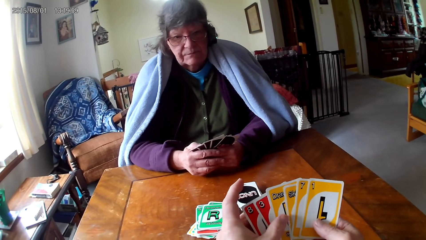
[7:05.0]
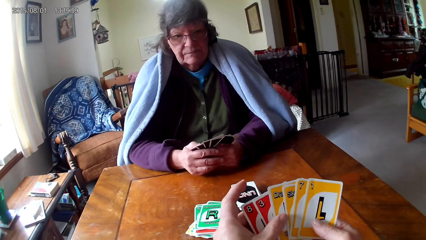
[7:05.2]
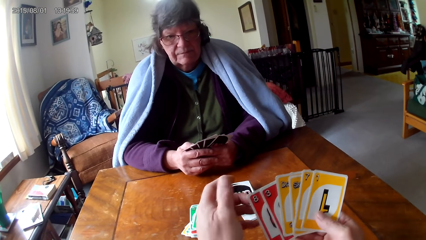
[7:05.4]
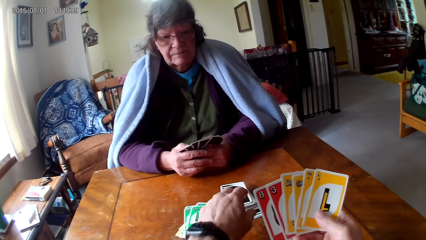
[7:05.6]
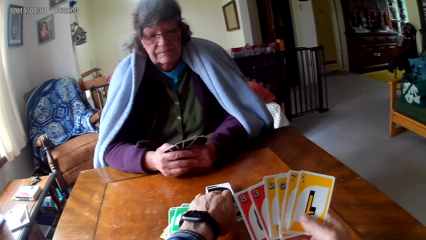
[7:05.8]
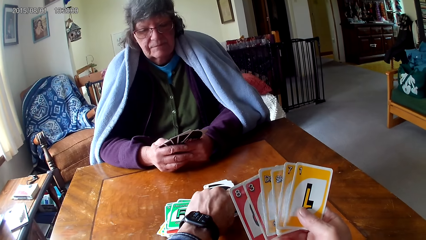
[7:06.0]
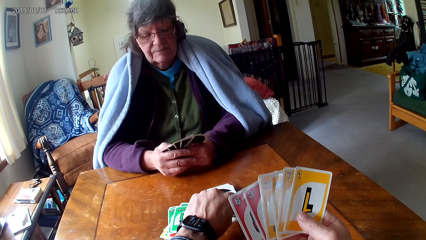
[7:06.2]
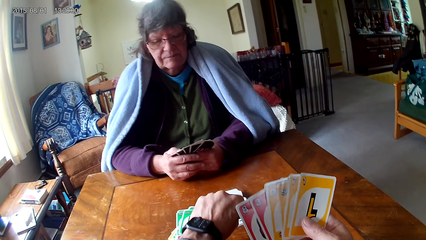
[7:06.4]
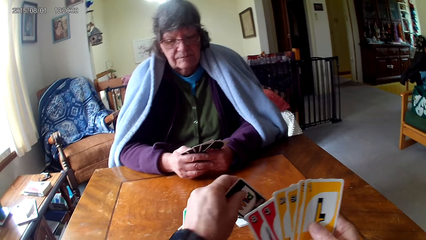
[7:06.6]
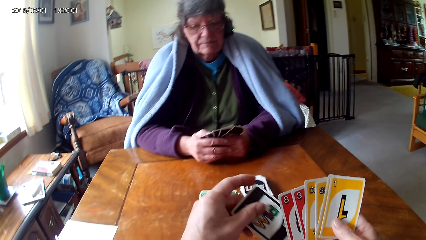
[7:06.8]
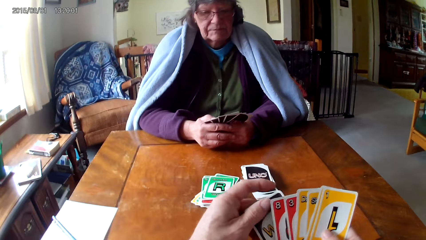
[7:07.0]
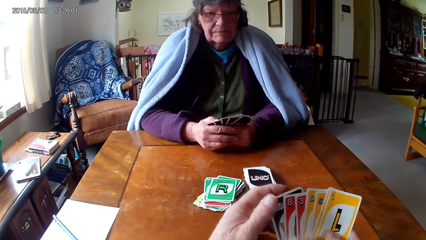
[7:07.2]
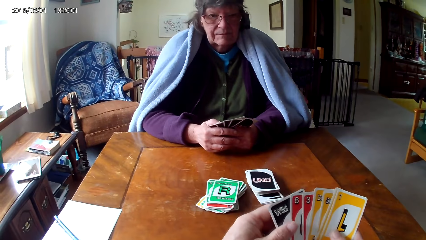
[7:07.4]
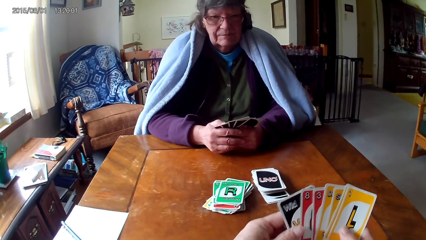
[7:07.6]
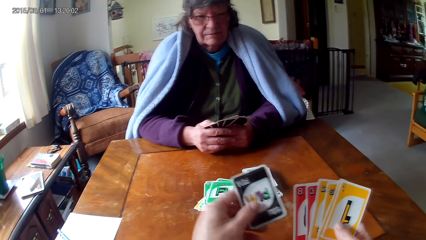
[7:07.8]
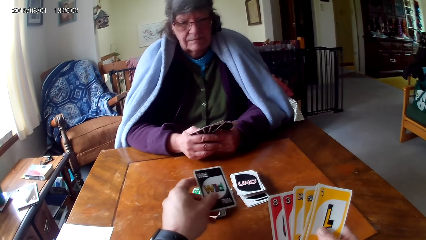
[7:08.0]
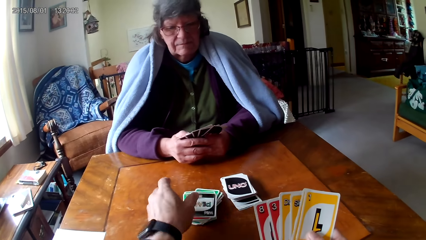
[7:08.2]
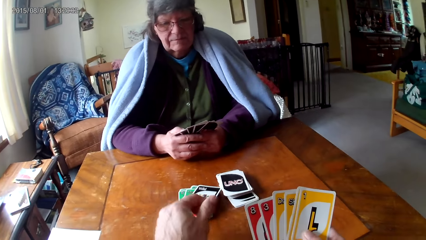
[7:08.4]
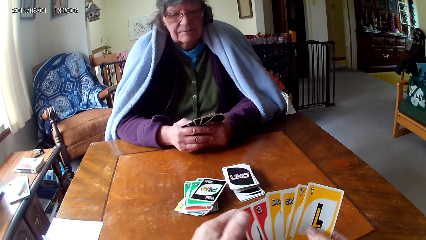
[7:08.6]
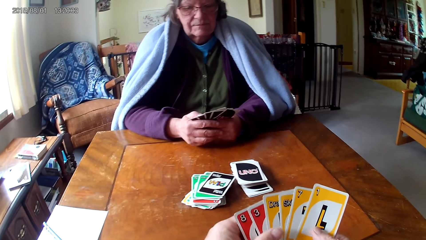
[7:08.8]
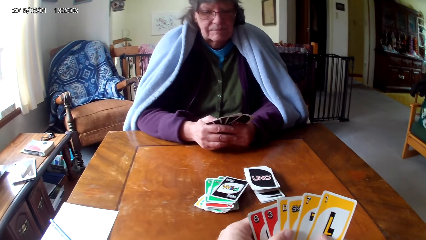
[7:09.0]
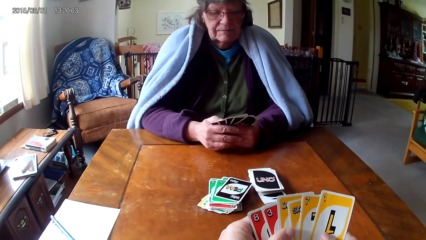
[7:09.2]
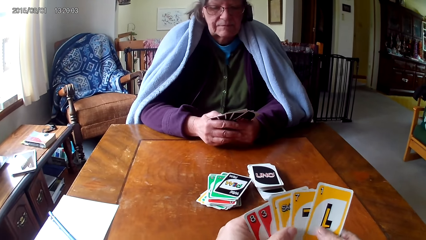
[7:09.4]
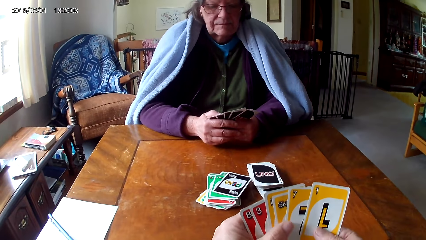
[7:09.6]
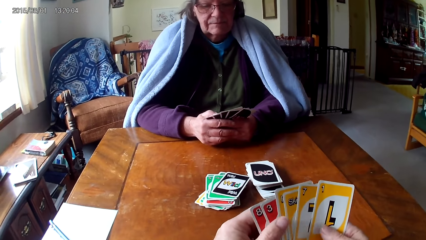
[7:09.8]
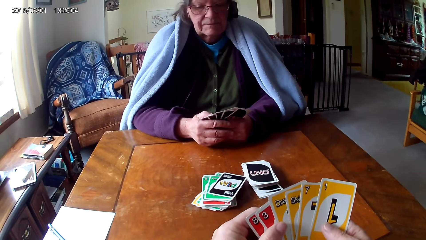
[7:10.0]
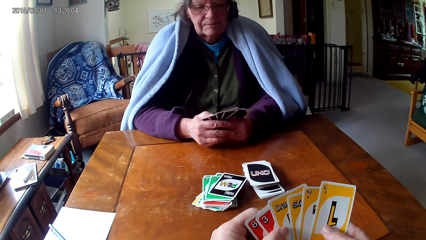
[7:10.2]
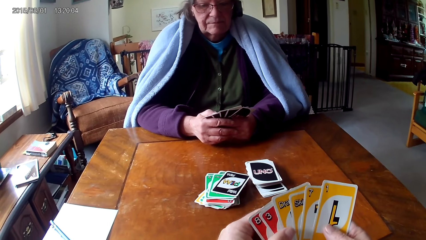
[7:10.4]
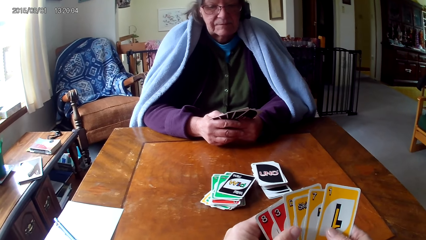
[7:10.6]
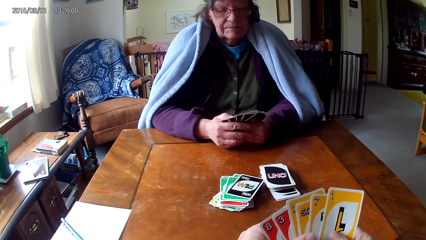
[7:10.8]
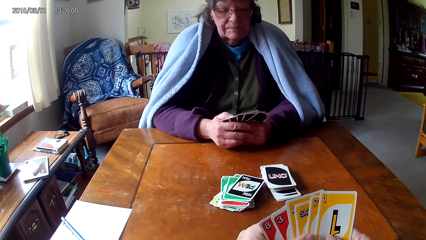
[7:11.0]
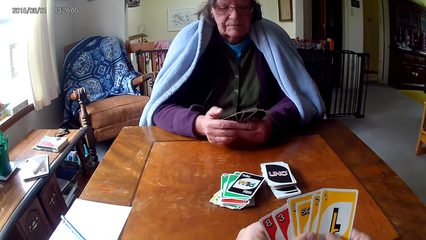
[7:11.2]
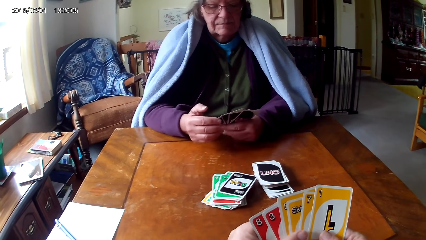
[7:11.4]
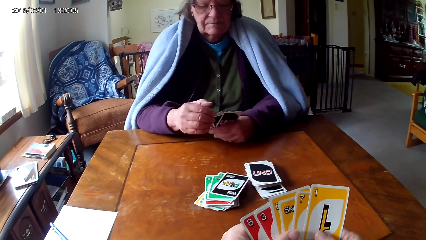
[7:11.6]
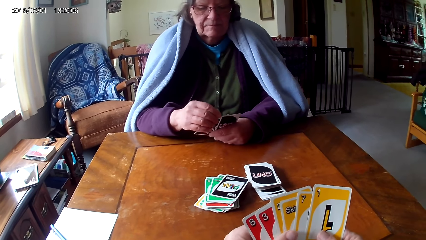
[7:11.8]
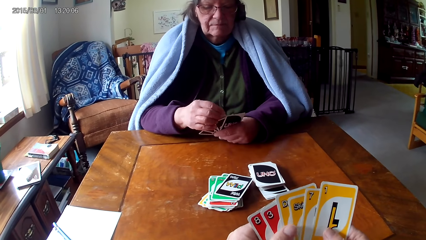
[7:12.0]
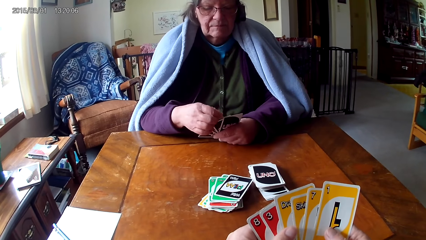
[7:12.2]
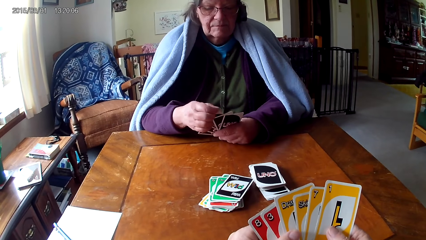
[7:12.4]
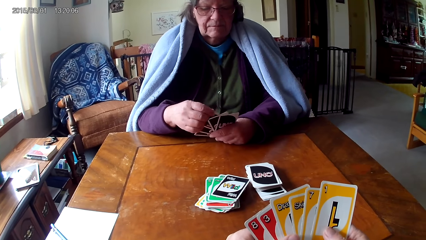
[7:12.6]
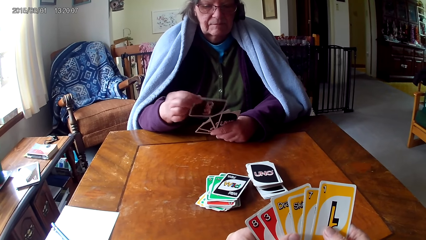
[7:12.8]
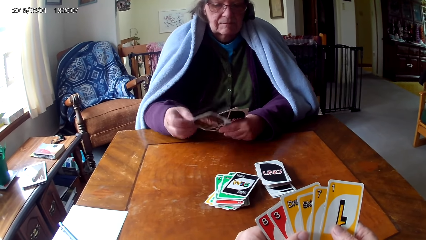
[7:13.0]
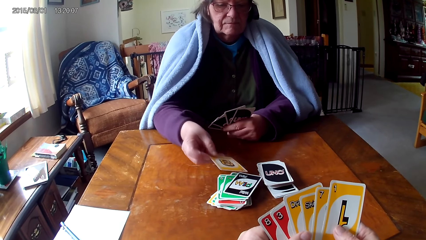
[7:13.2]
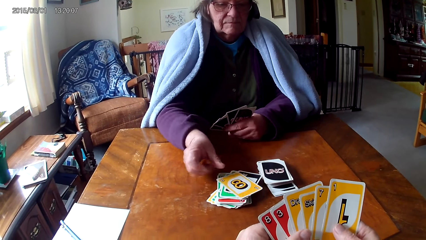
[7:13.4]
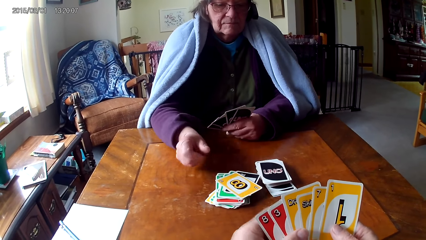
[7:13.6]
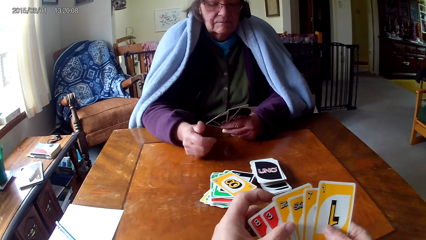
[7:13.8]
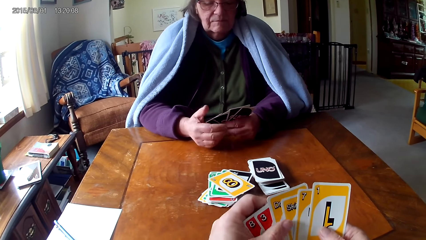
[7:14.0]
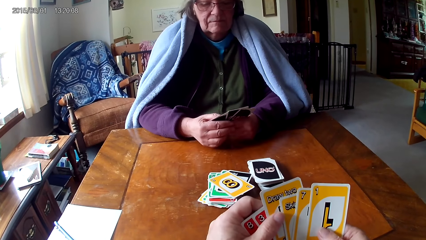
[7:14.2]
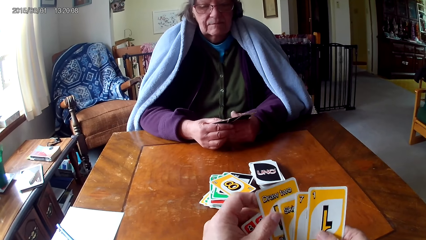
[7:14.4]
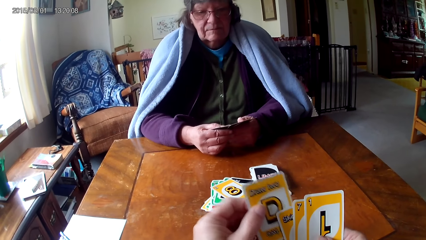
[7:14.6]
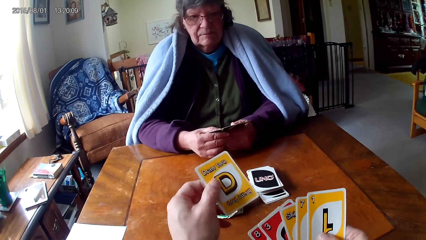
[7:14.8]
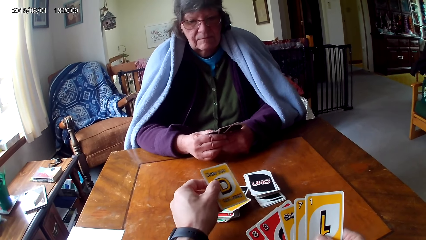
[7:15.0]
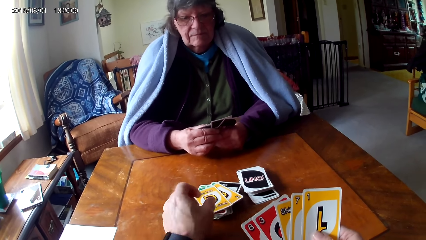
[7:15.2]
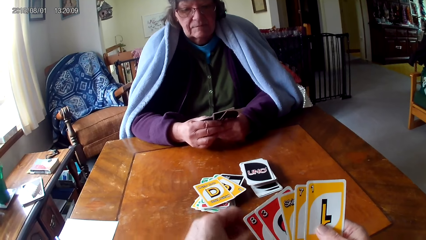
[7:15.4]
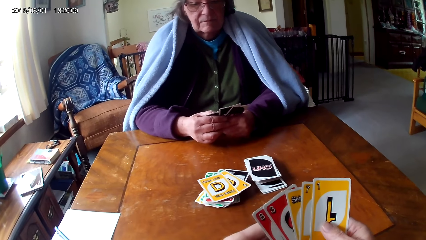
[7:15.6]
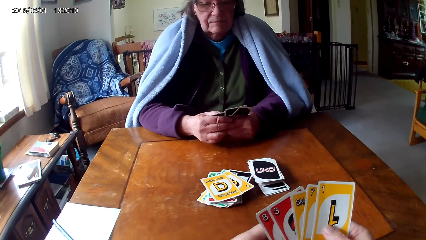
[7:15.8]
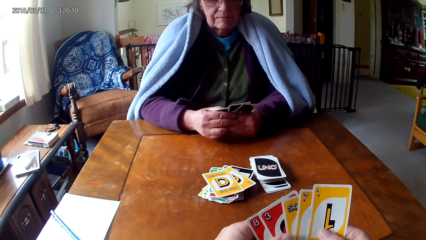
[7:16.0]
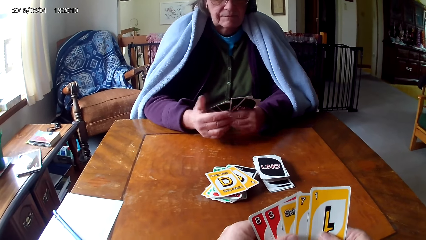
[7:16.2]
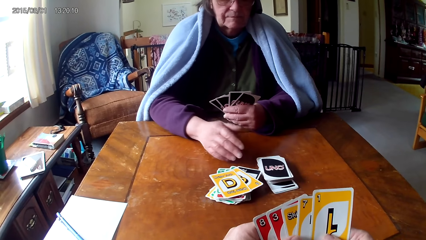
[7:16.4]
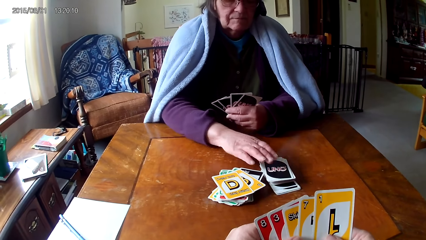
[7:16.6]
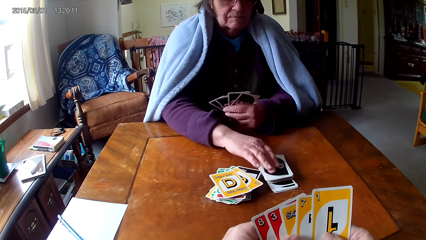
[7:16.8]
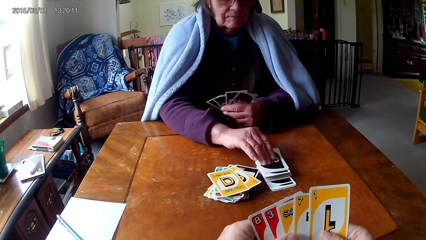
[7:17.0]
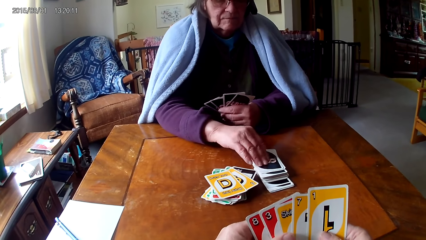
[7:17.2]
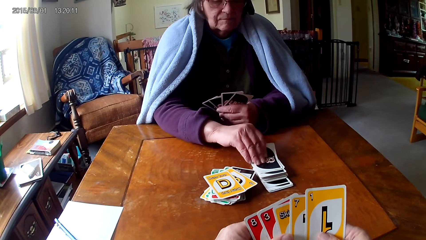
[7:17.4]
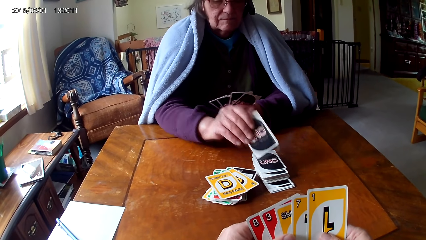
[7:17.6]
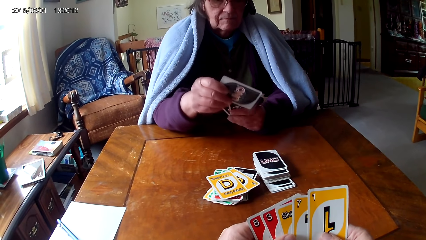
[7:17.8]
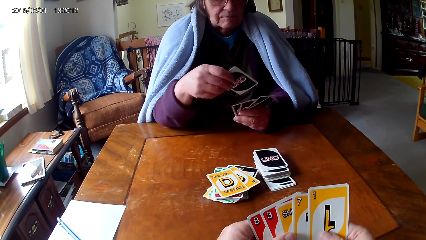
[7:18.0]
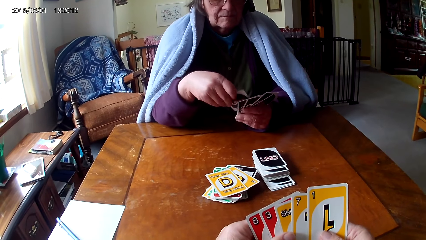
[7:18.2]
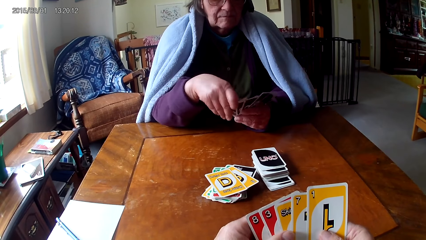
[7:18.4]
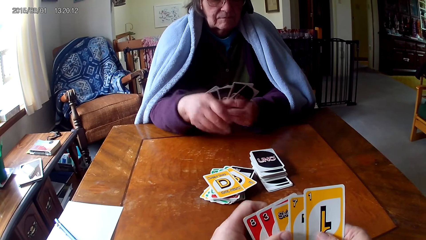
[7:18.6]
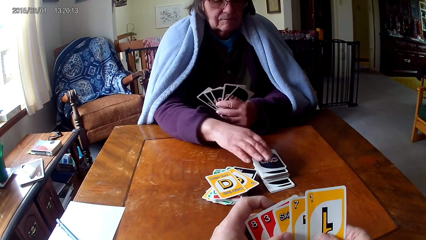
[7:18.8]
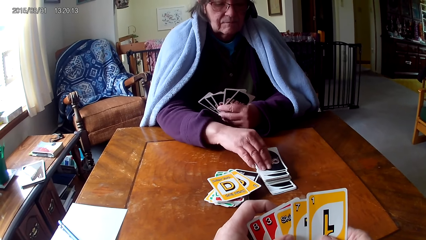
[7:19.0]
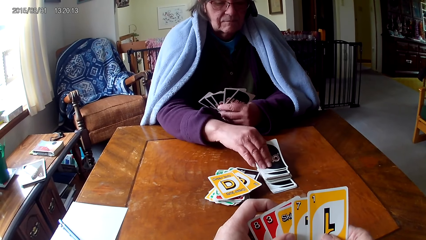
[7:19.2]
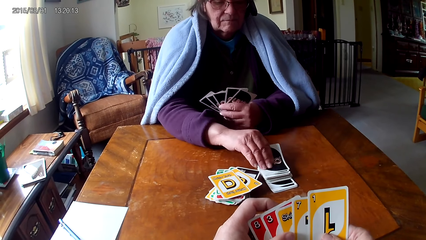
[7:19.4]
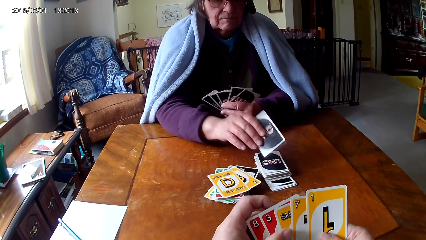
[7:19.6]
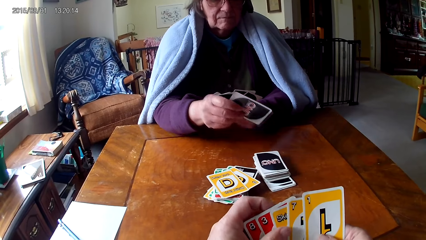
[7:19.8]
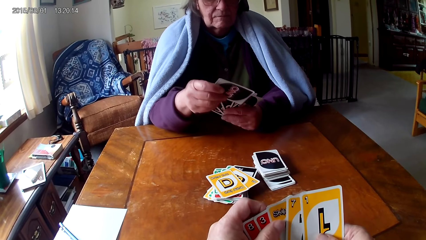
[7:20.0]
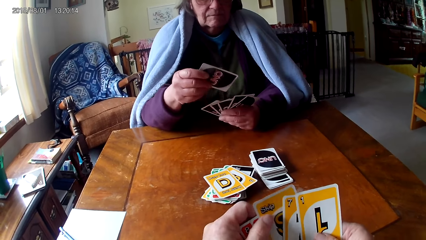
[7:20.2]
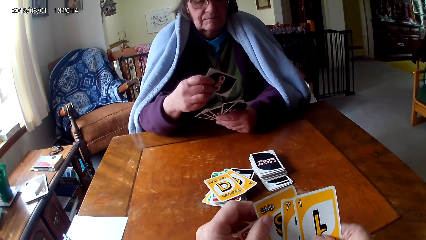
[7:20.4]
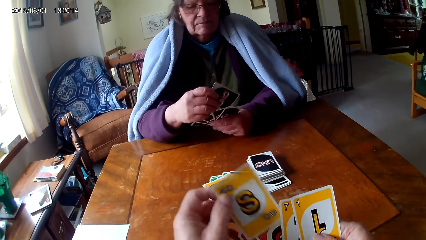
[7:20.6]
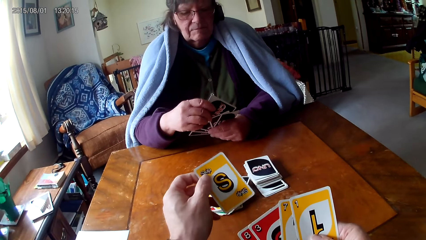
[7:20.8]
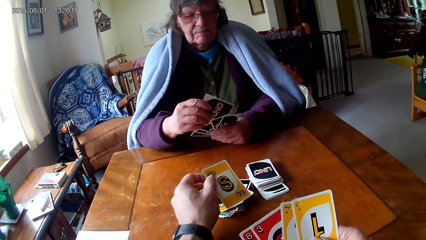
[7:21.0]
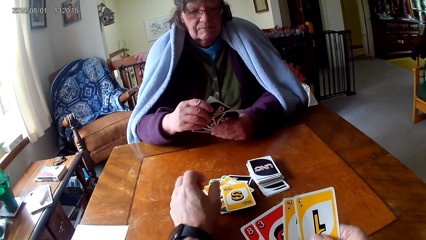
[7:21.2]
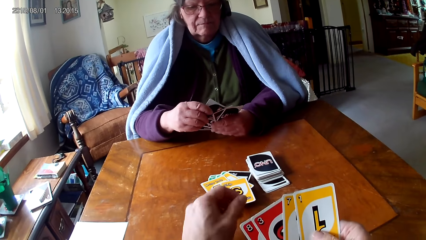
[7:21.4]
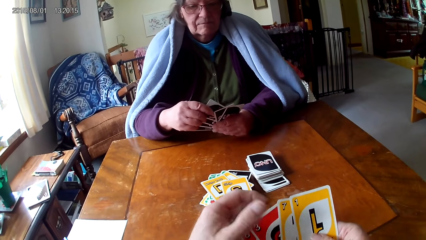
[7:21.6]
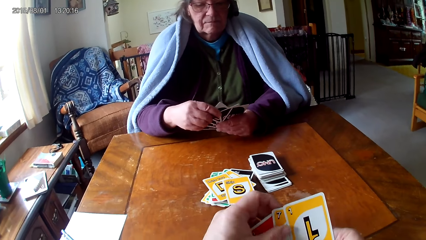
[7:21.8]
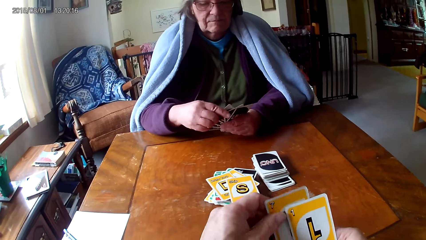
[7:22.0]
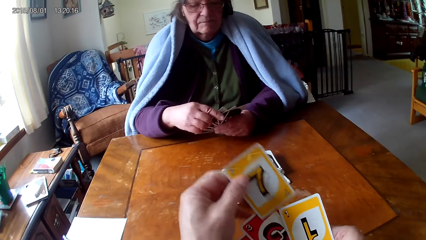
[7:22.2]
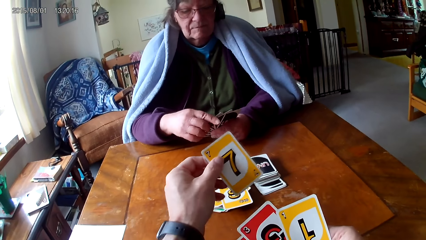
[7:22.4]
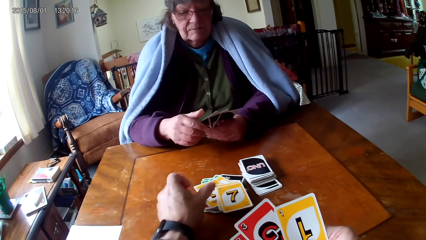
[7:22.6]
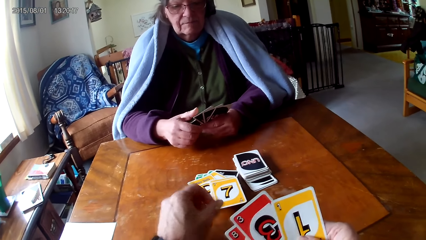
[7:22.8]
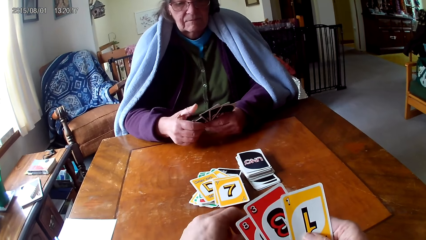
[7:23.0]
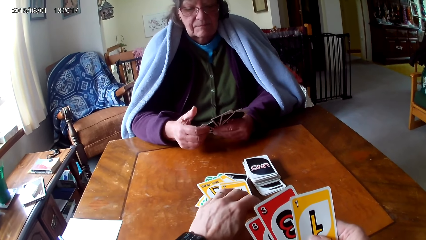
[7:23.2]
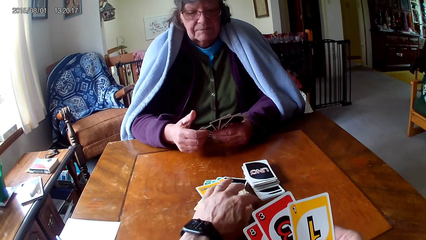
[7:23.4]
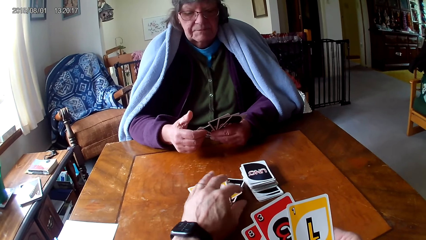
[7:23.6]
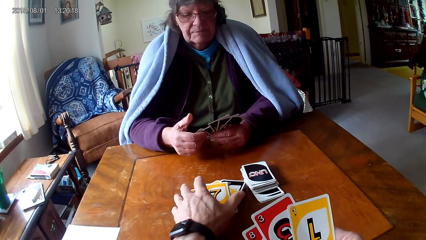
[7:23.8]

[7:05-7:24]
The camera wearer picks a card on a table. They hold cards with hands and place the card on the table. They hold cards with hands. A woman picks a card from the other hand and places the card on the table. The camera wearer picks a card from the other hand and places the card on the table. The woman picks a card on the table. The camera wearer puts a card between other cards. The woman picks another card on the table. The camera wearer picks a card from the other hand. The woman puts a card between other cards. The camera wearer places the card on the table. They pick a card from the other hand and place the card on the table.
